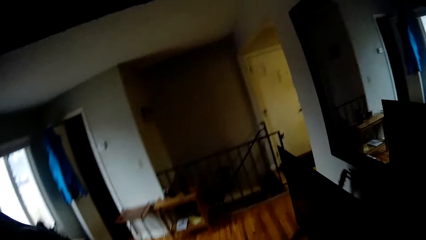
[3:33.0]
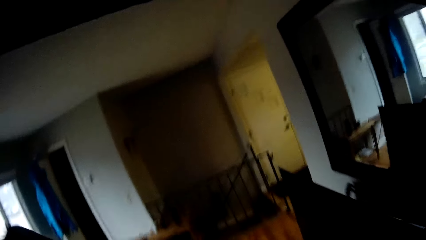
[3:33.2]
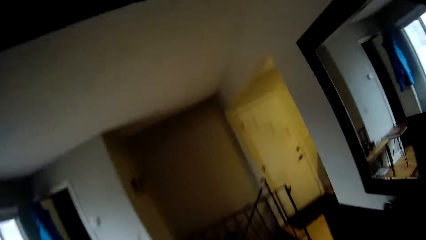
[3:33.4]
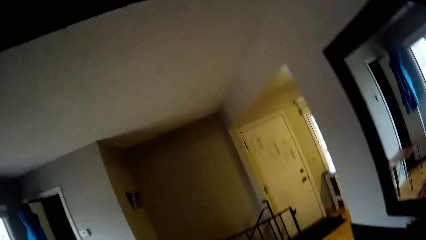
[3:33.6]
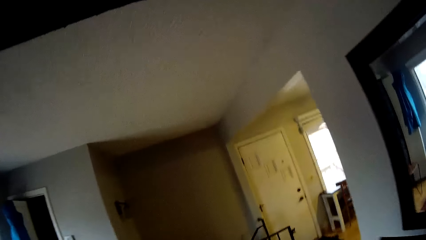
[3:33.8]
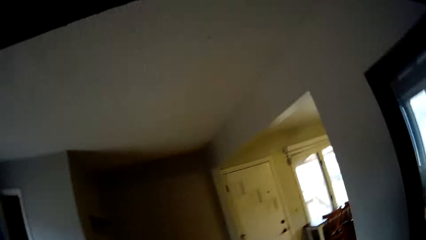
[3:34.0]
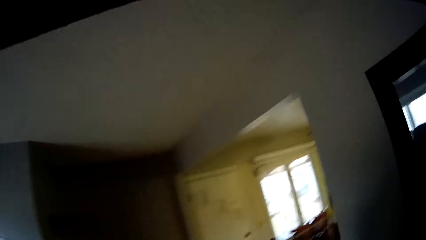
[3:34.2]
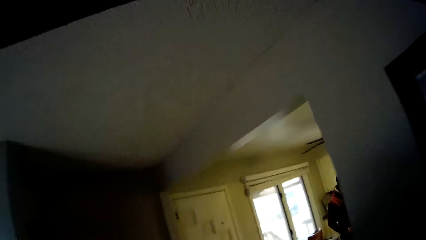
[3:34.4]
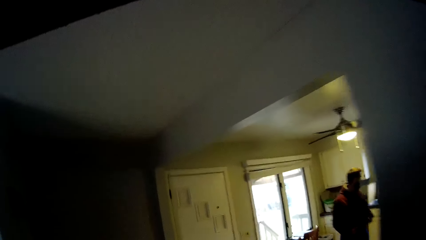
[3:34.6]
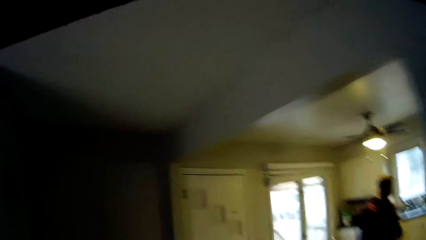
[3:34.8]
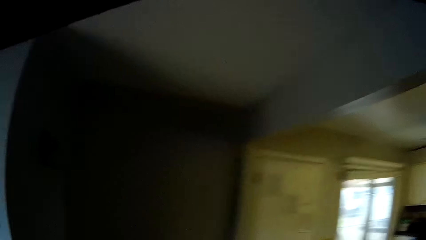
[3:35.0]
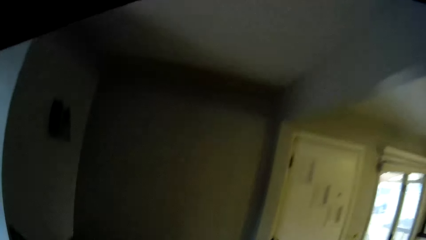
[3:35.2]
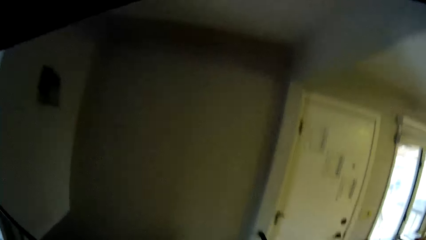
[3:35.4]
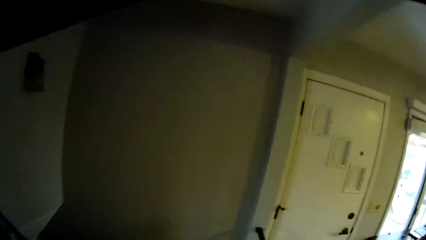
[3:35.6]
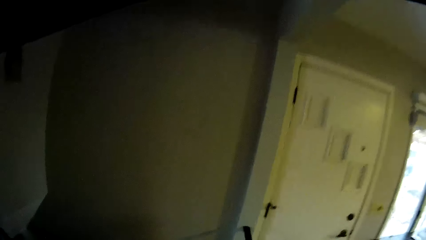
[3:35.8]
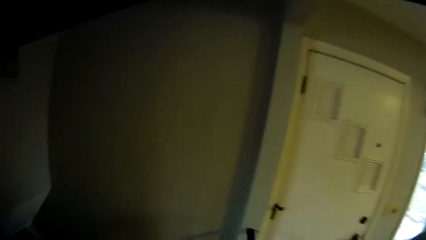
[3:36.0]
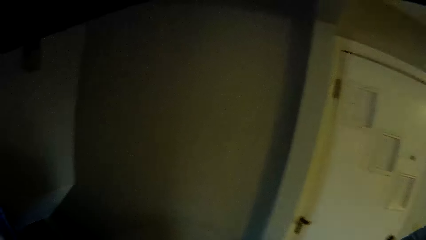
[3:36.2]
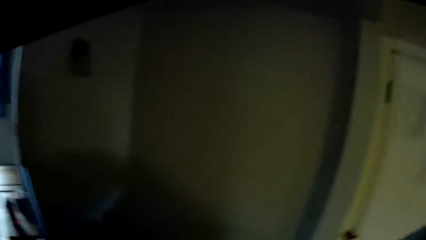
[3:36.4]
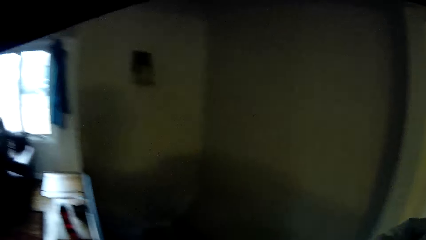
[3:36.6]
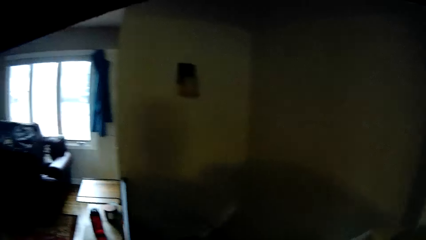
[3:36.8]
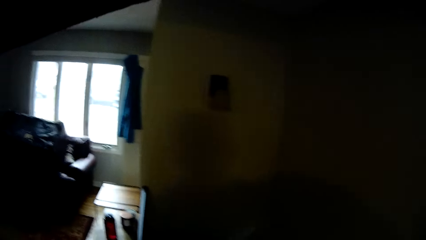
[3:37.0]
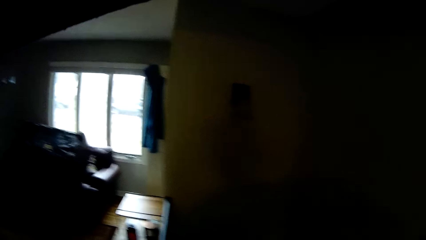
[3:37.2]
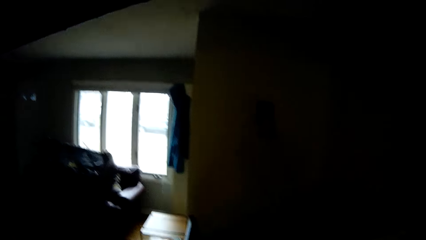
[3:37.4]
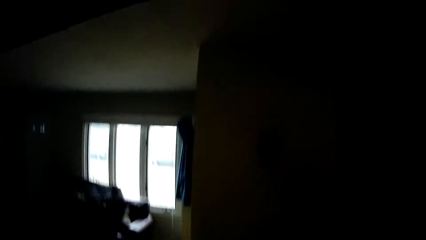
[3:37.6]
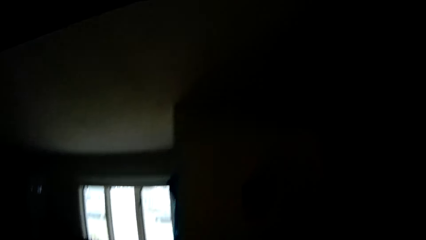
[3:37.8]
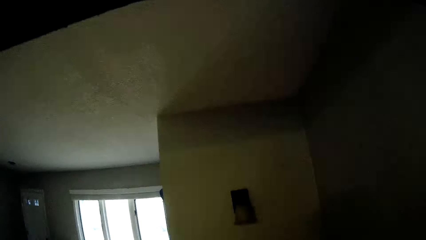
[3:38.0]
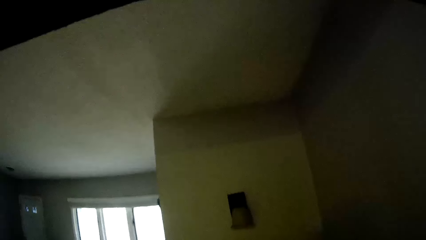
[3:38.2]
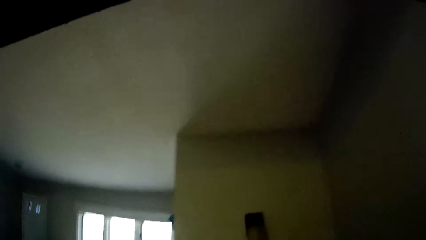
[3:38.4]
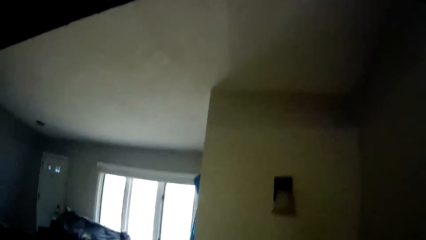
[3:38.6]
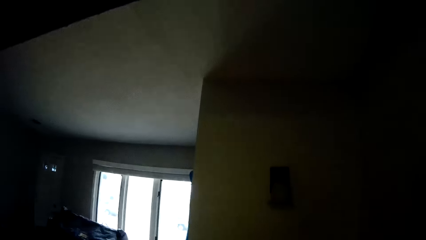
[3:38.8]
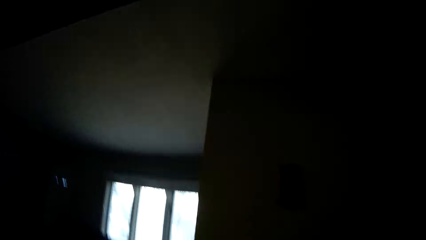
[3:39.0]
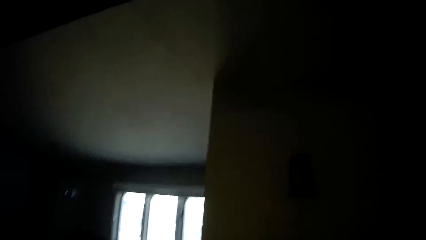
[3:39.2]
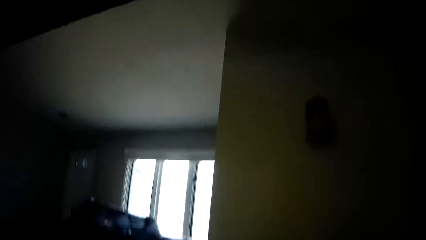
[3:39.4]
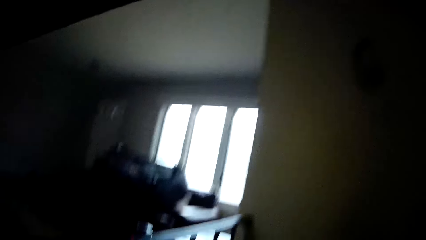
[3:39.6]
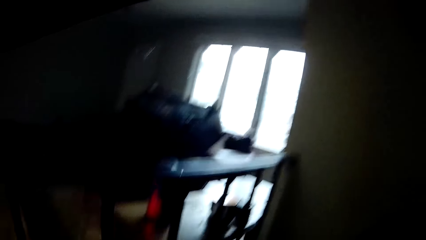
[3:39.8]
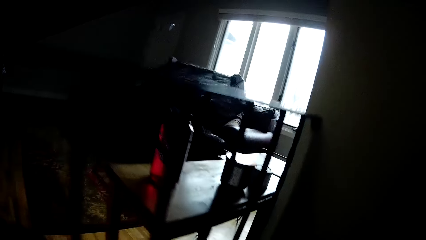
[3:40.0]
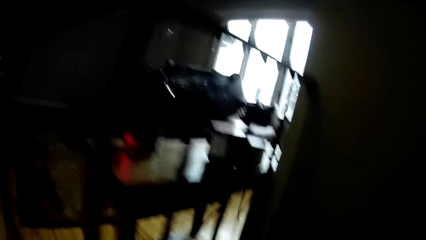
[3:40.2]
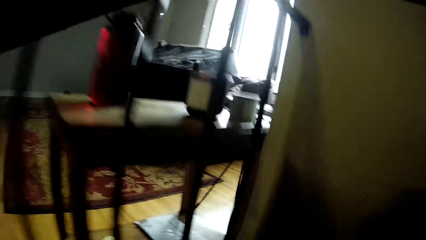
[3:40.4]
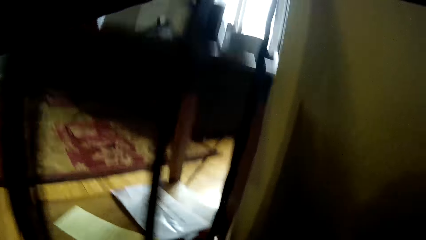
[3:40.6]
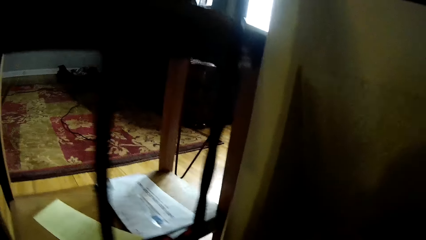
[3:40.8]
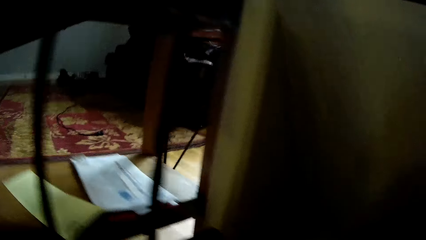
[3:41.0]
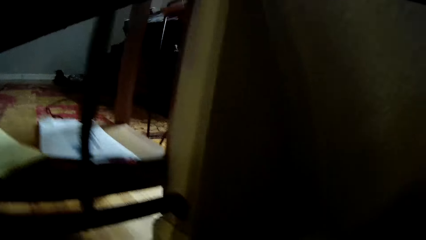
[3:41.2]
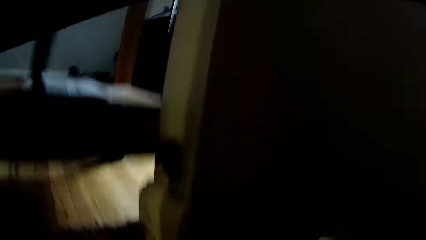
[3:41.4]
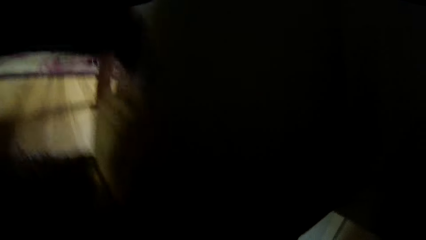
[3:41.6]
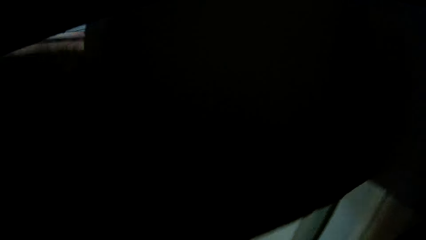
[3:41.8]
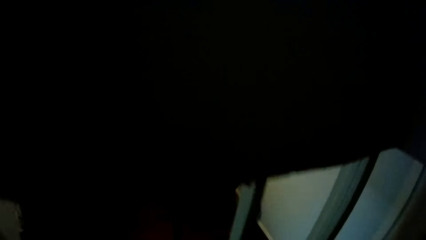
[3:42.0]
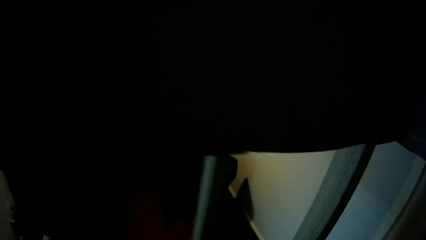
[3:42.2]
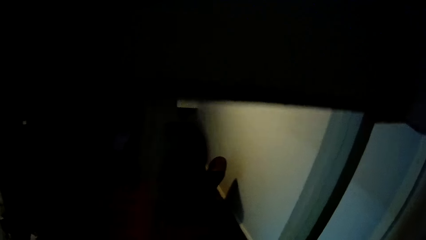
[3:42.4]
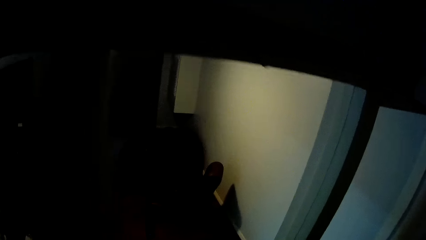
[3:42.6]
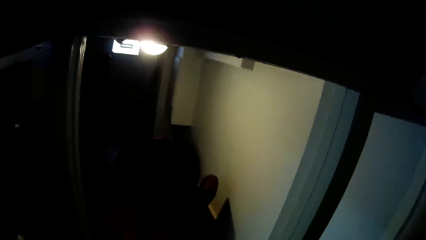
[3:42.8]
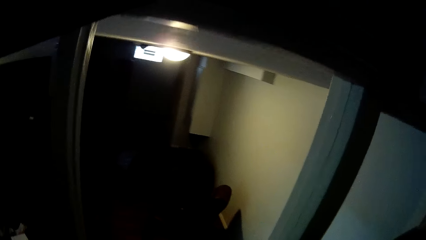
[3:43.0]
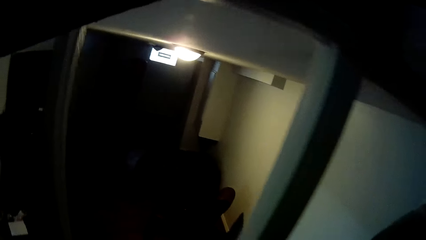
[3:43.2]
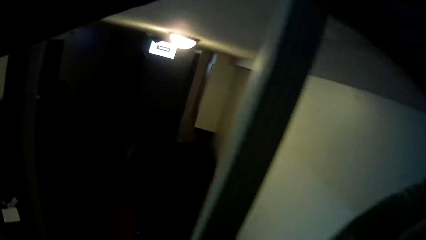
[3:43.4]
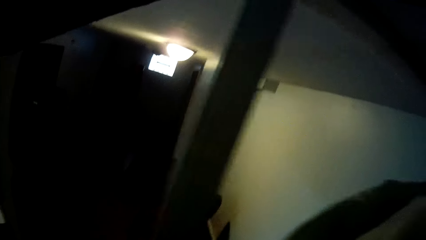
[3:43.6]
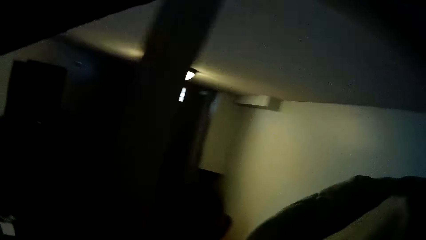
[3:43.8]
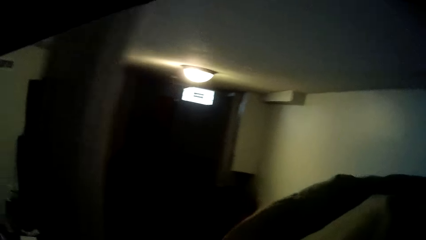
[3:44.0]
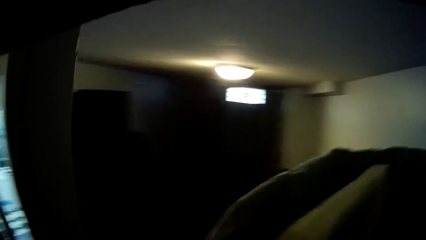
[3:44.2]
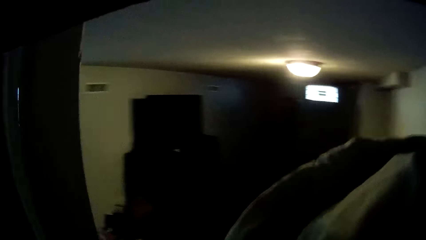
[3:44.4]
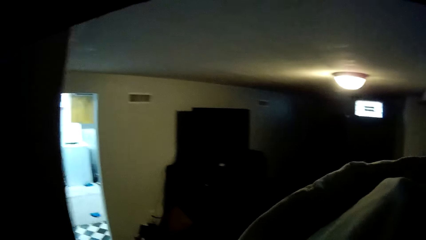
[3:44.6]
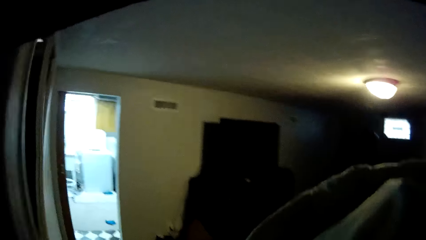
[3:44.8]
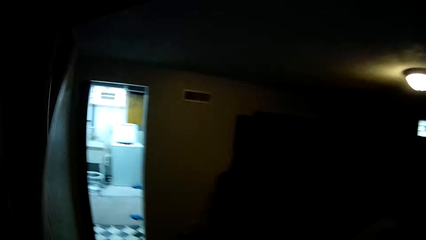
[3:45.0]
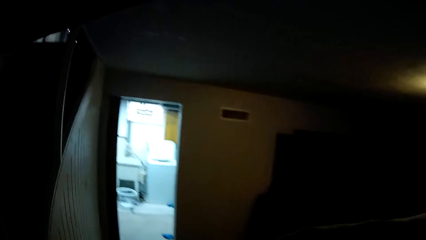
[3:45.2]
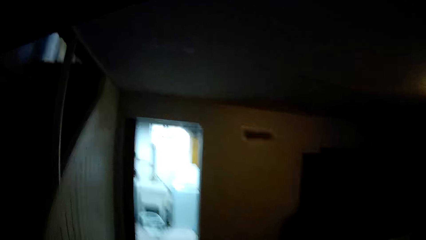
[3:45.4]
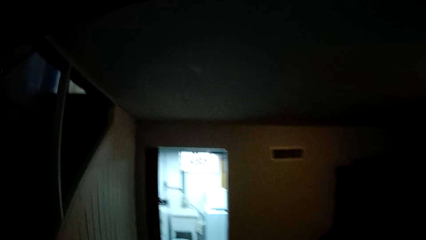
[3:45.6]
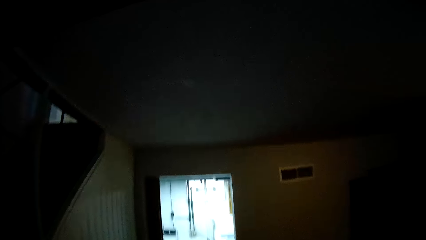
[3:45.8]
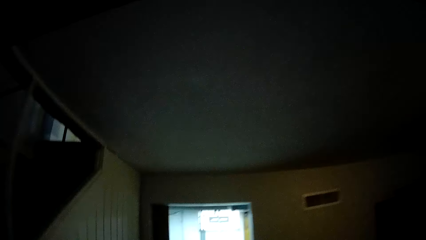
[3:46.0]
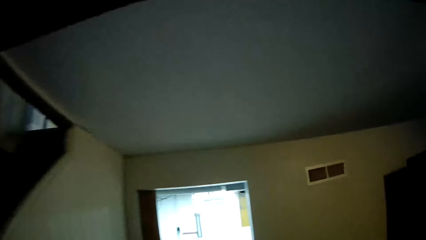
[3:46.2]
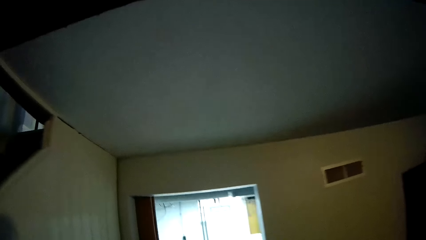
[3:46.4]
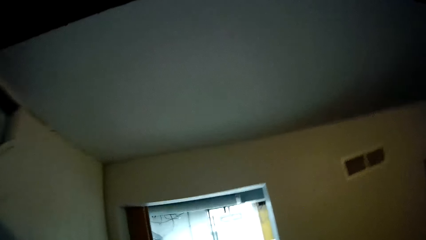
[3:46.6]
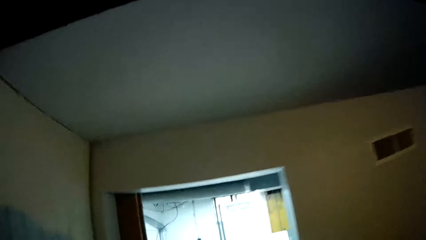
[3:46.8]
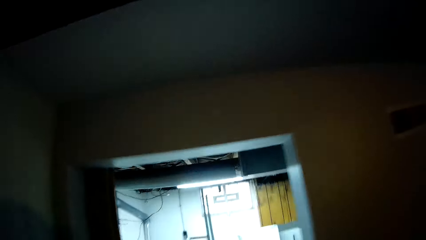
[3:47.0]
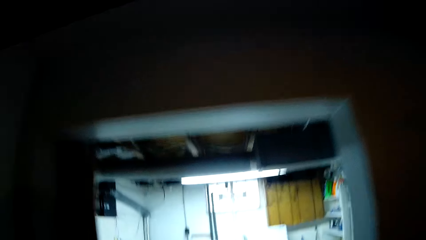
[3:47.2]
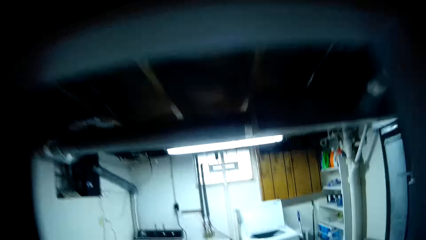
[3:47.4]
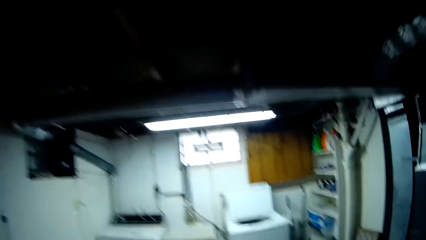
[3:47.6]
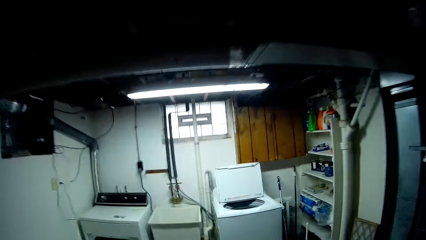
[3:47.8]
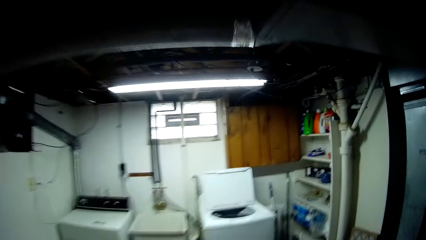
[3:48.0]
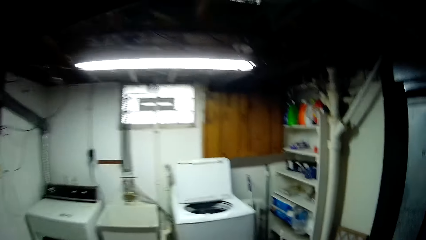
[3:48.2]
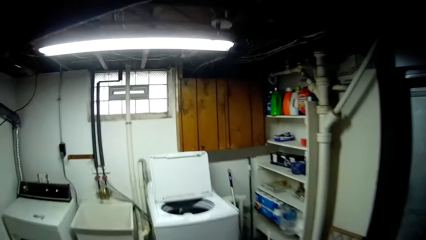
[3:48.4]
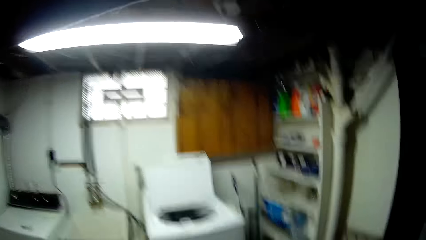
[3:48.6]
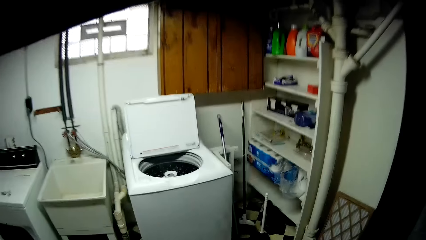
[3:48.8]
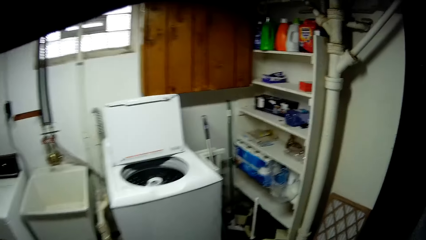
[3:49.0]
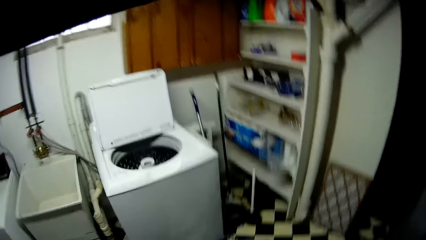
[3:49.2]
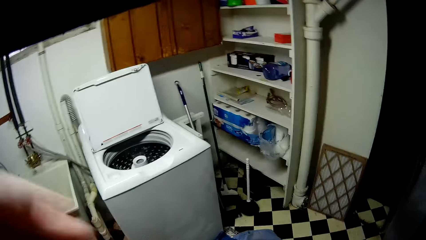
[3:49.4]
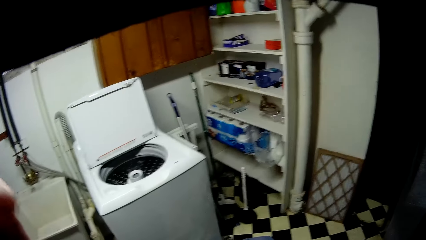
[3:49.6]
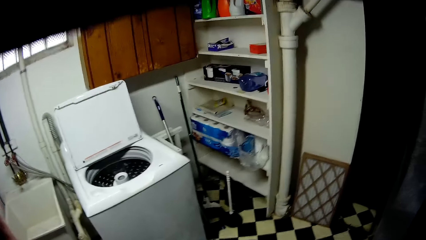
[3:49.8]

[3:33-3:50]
A person walks in the living room. The camera wearer walks towards the laundry room. They walk down the stairs.
